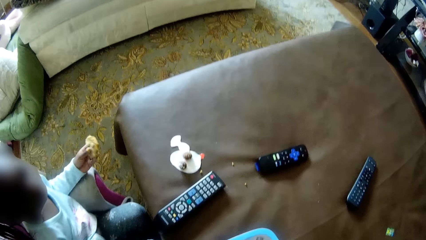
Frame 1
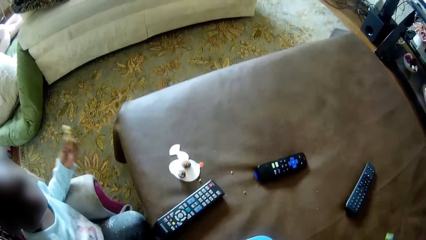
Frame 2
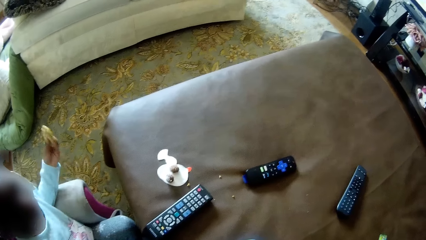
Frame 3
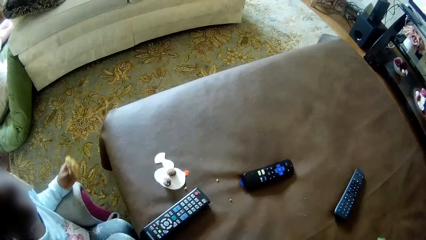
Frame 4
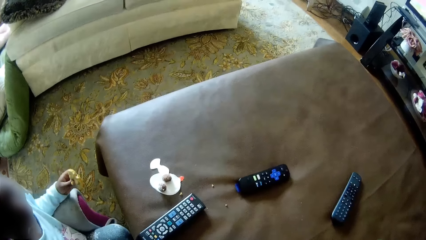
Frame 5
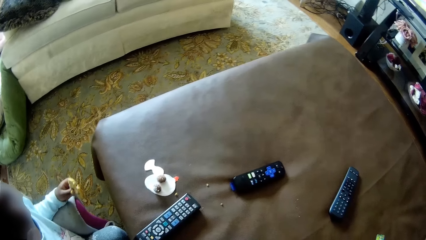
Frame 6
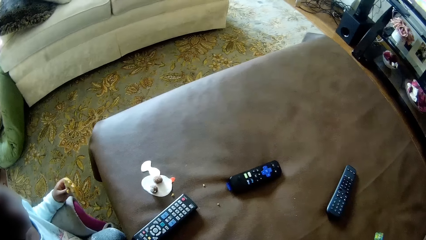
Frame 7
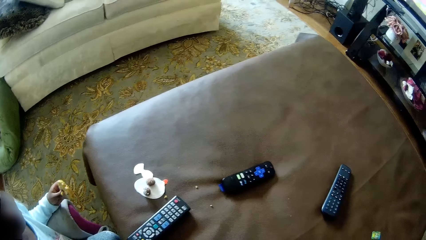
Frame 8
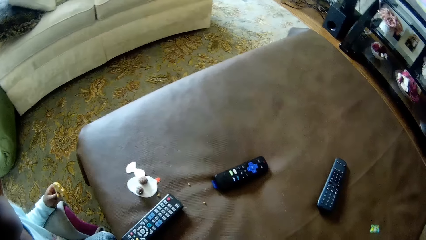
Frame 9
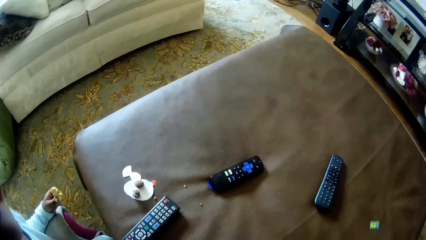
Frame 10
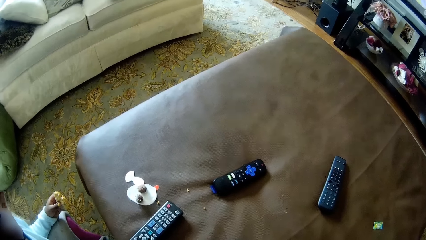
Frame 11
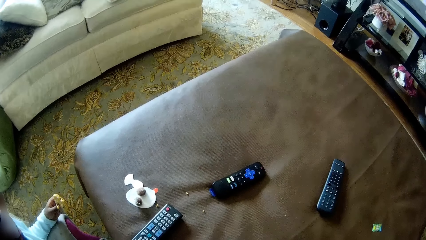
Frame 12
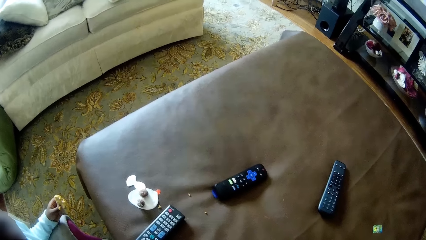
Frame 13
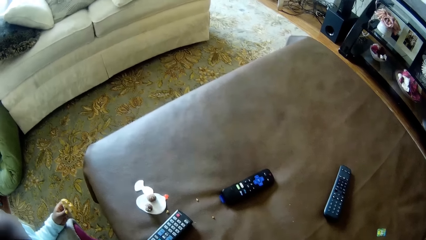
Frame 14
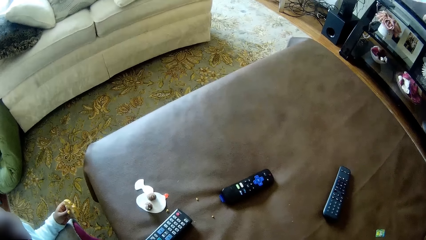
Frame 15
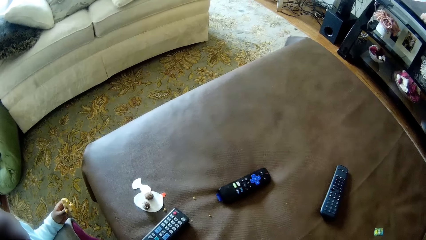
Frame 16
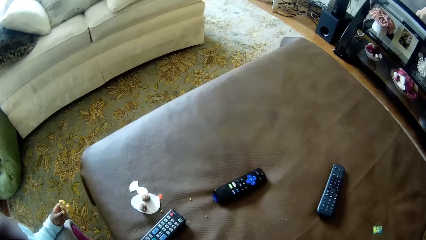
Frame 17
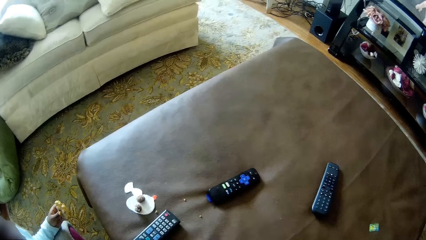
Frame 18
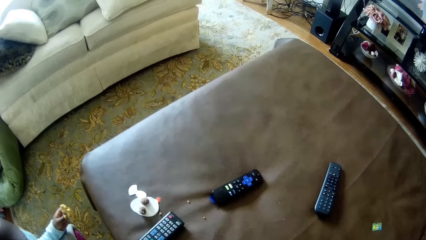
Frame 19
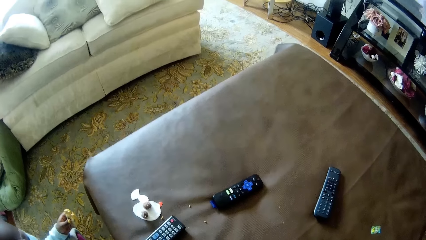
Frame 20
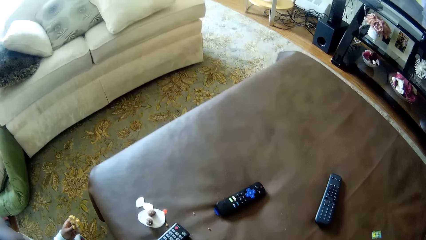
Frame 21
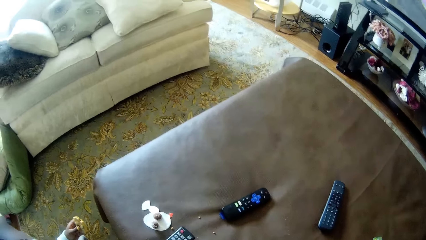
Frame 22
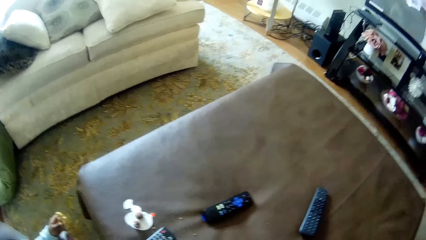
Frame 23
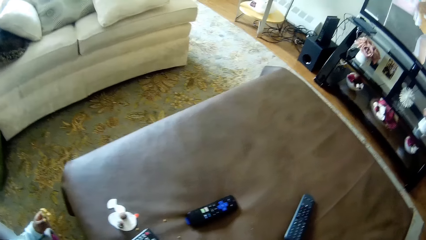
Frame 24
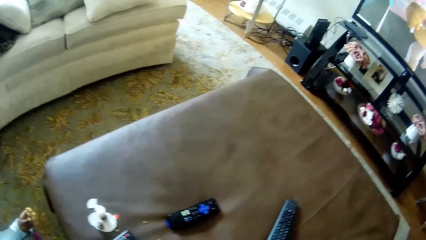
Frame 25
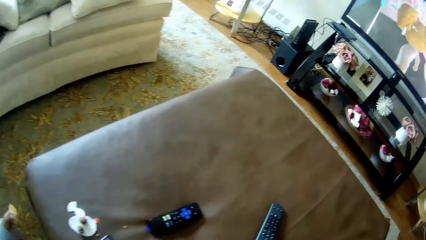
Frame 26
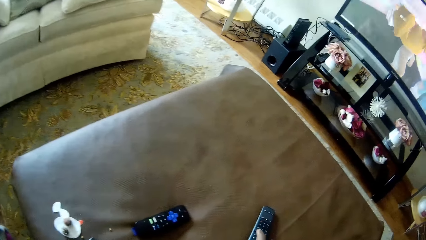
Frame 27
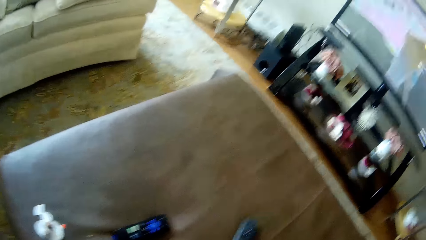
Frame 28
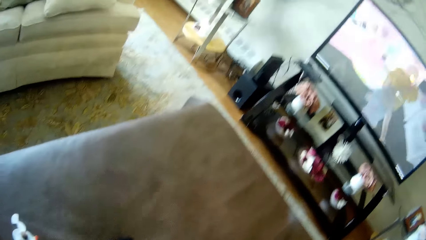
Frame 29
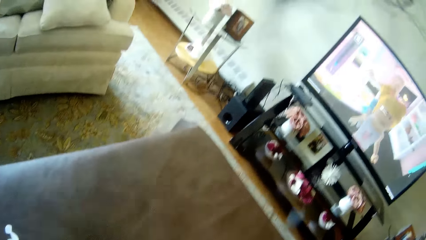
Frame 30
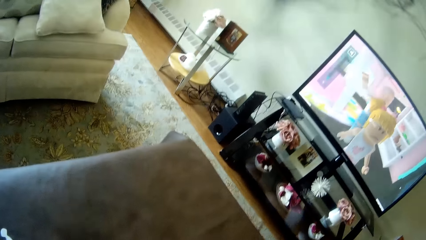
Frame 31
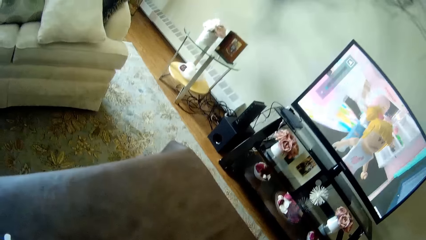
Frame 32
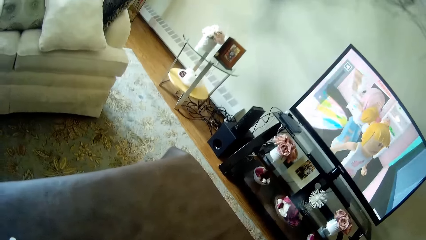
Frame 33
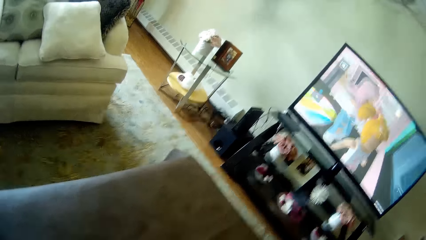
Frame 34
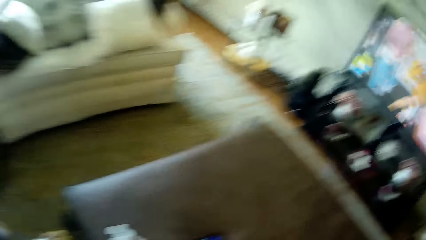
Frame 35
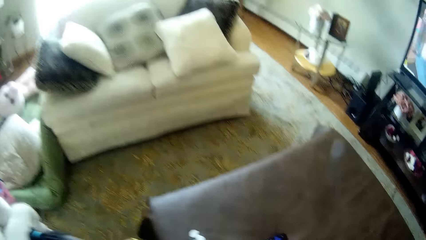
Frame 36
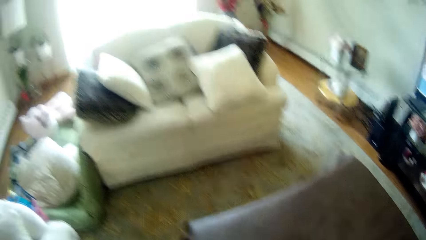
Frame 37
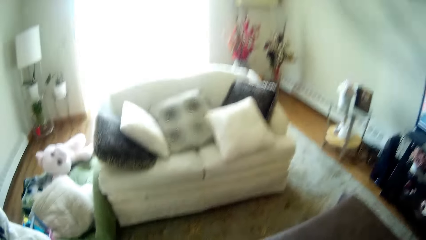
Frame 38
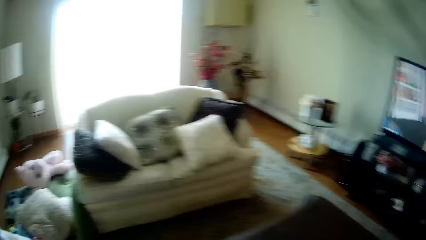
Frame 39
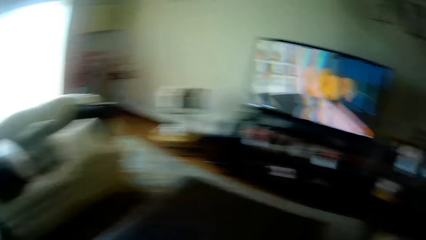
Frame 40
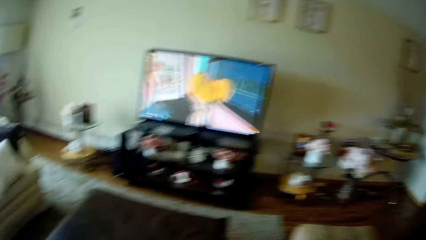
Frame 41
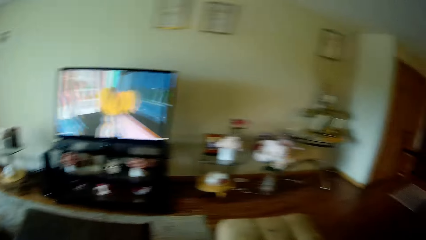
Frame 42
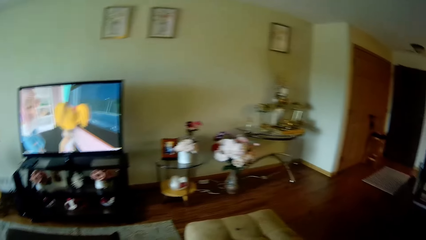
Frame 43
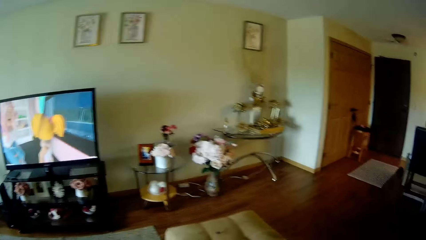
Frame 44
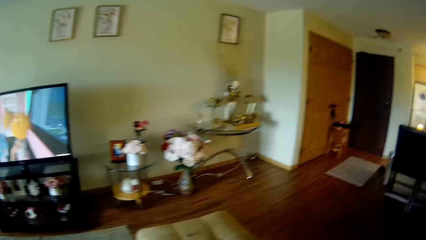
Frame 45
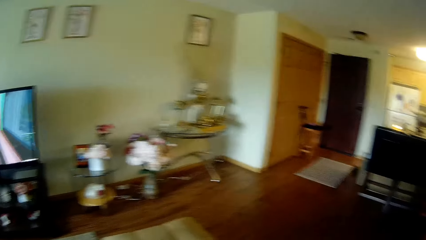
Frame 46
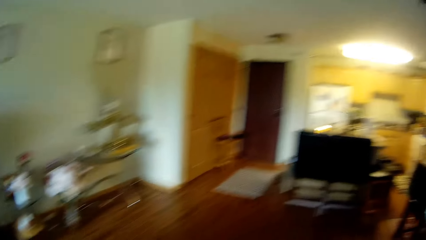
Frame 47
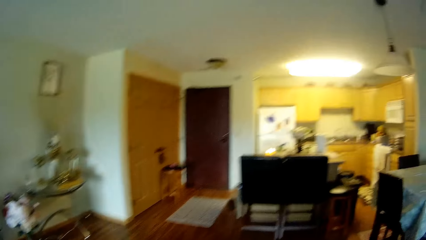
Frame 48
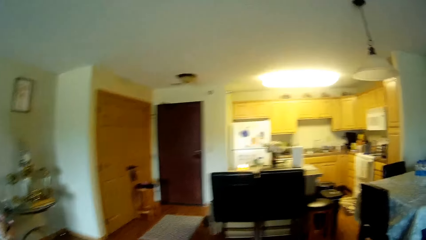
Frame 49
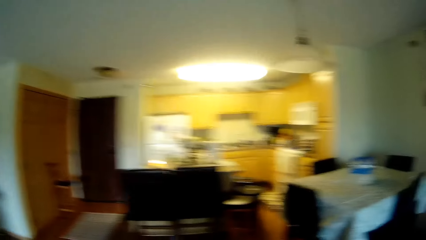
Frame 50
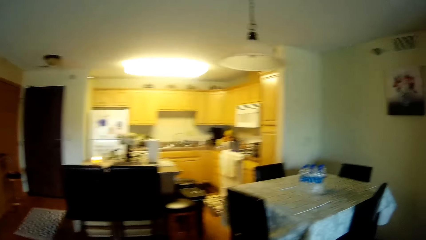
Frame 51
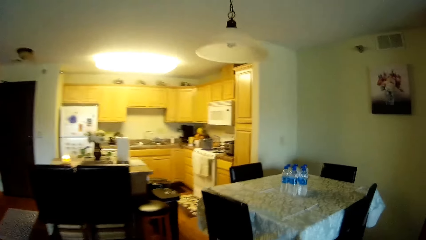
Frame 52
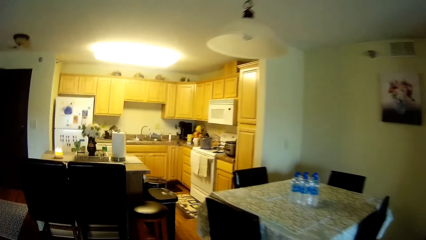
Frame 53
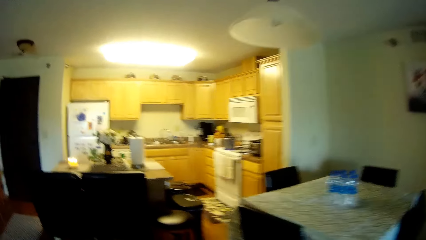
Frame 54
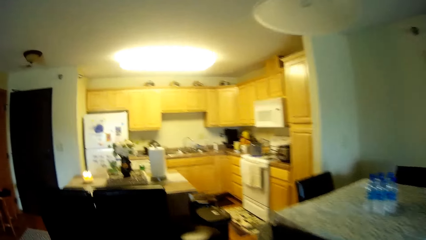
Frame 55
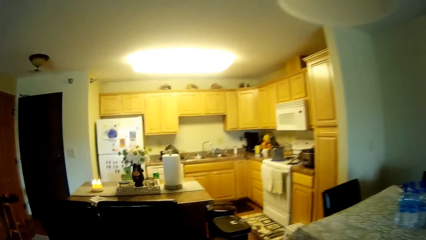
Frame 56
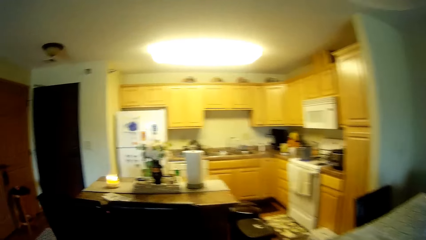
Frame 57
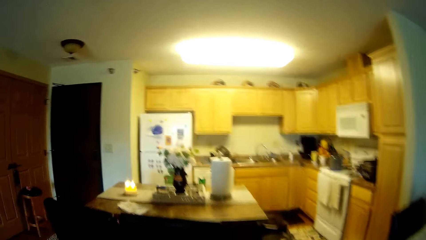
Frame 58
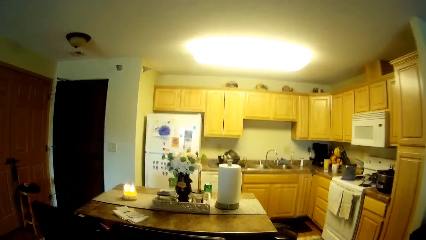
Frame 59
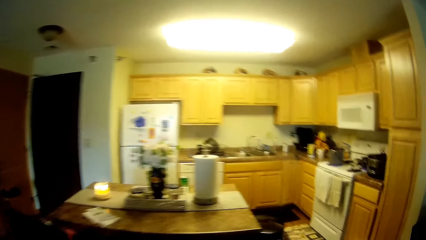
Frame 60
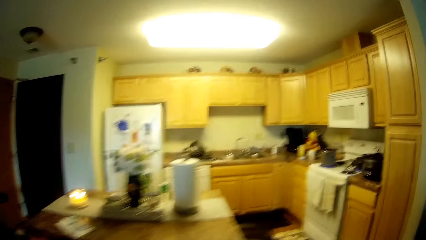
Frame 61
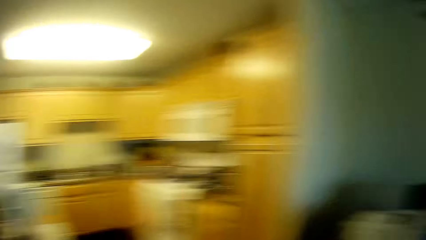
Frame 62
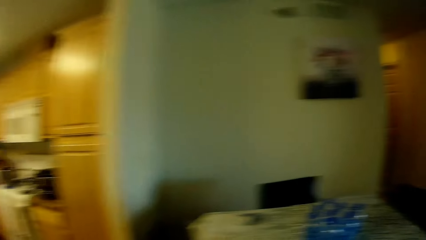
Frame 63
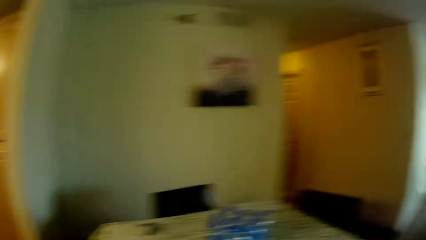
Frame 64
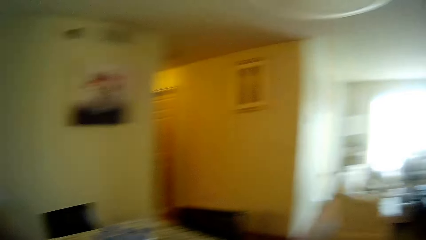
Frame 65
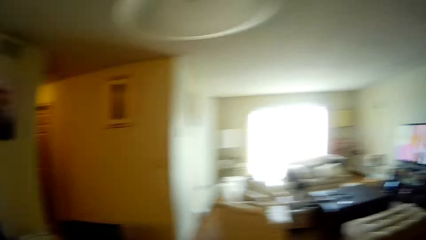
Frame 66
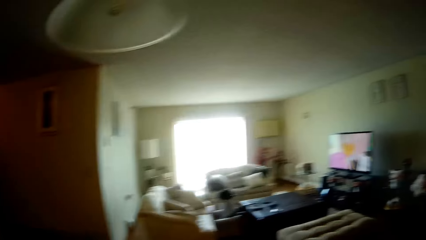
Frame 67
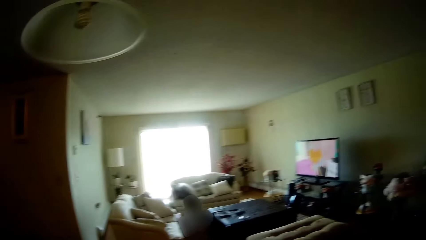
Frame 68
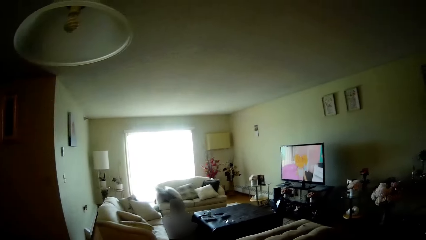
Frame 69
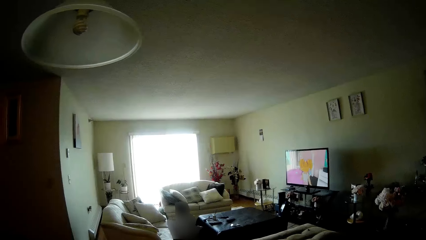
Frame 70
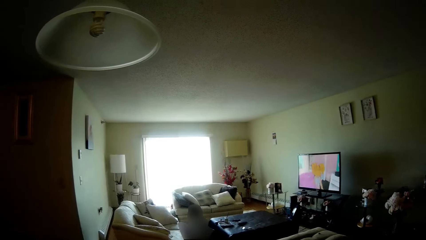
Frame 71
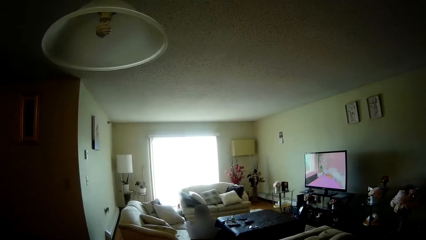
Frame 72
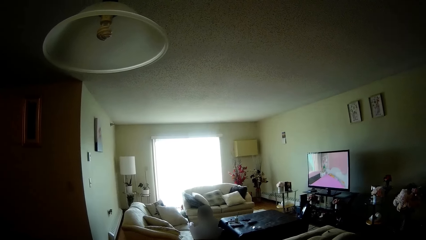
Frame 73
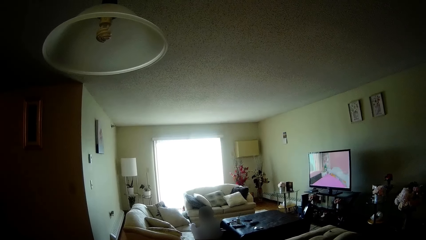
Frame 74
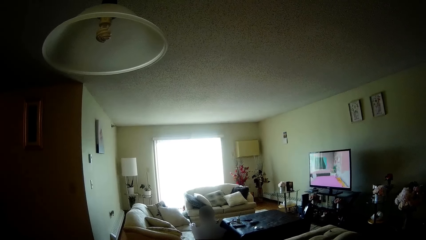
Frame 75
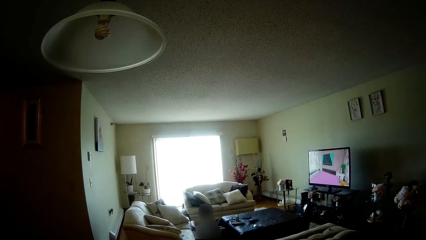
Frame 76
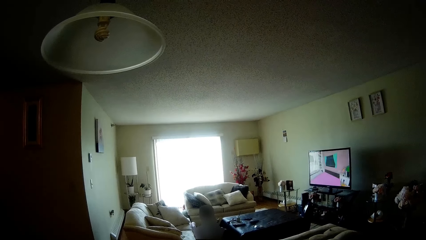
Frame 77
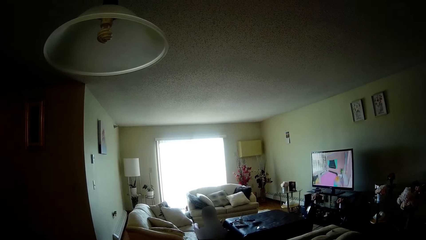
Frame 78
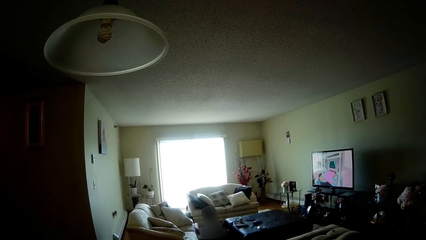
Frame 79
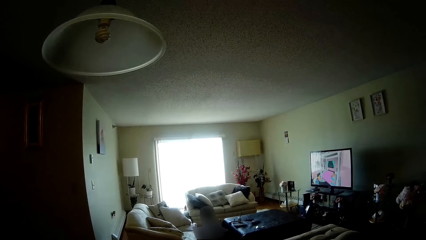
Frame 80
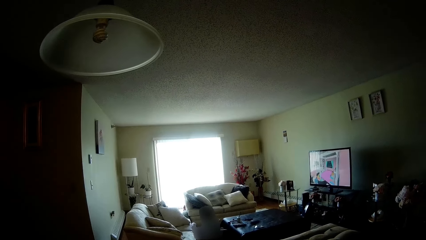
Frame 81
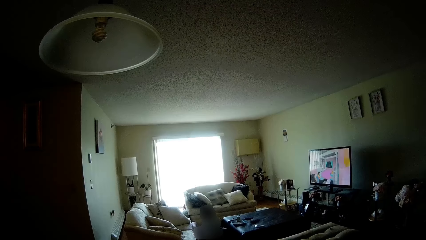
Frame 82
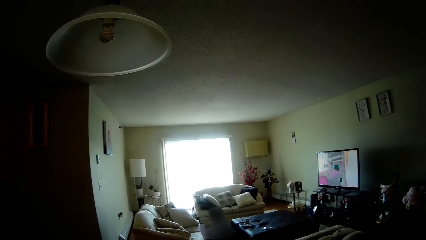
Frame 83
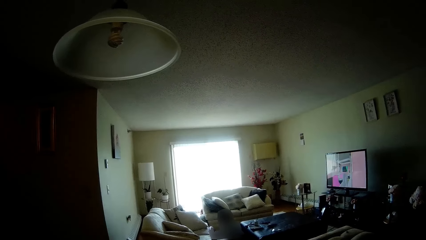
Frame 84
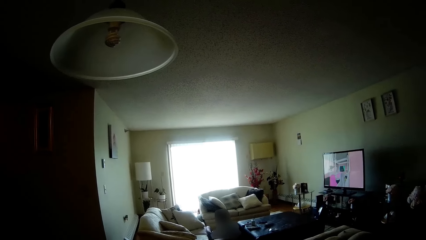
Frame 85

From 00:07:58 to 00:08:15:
The camera wearer interacts with a girl. They talk with the girl. They walk around the living room.
